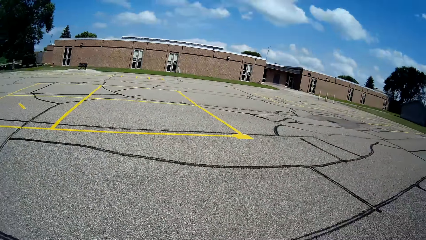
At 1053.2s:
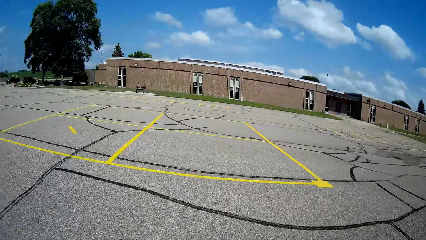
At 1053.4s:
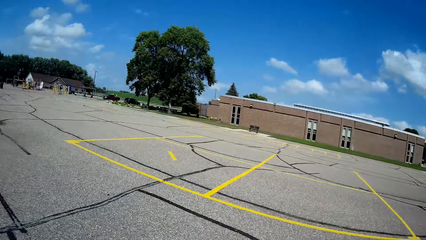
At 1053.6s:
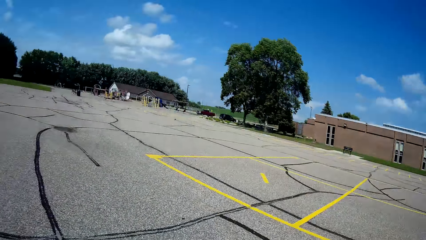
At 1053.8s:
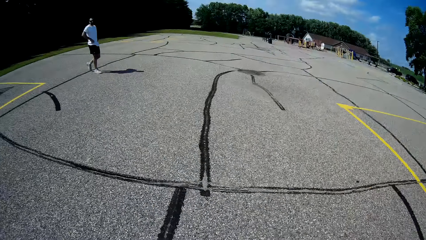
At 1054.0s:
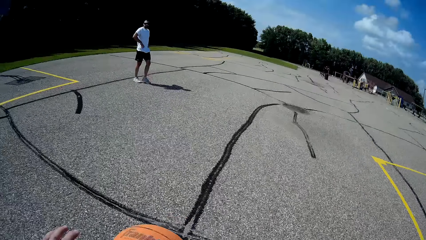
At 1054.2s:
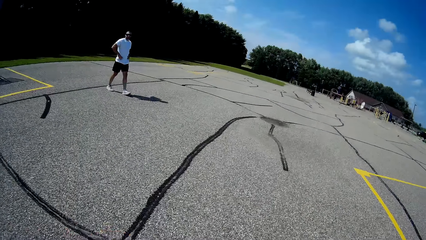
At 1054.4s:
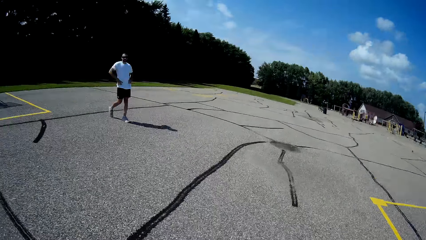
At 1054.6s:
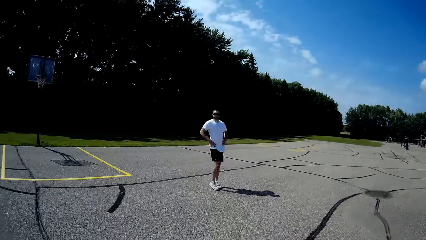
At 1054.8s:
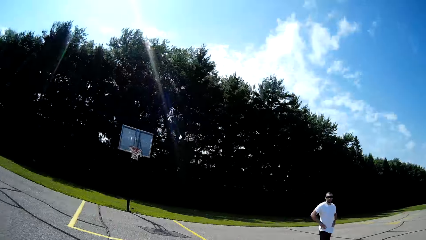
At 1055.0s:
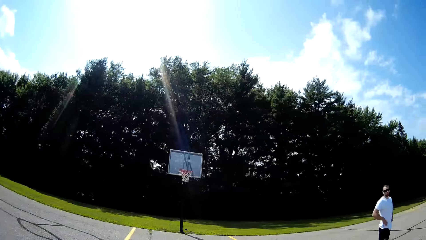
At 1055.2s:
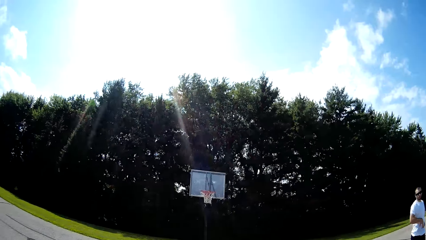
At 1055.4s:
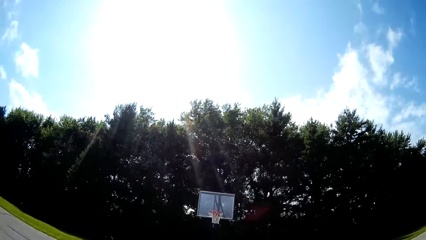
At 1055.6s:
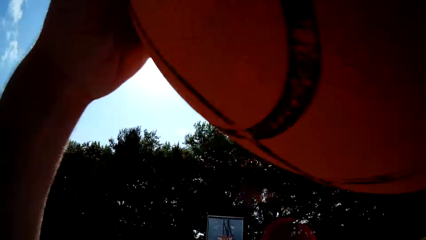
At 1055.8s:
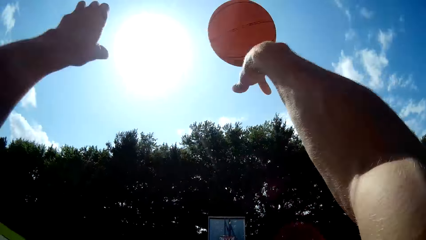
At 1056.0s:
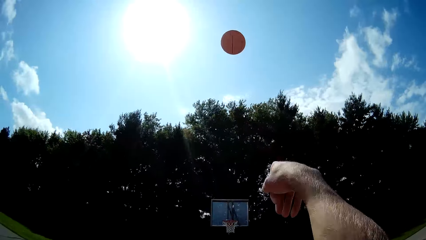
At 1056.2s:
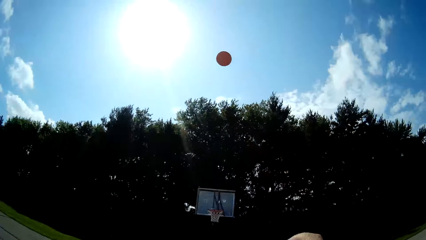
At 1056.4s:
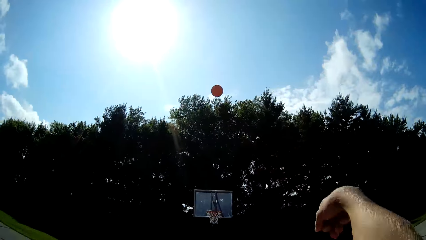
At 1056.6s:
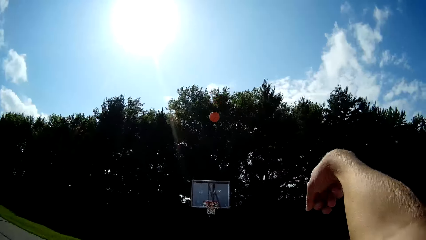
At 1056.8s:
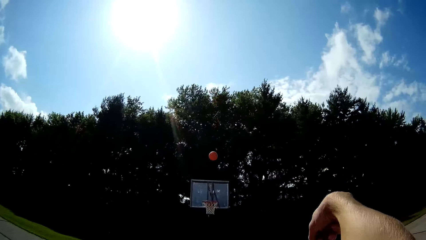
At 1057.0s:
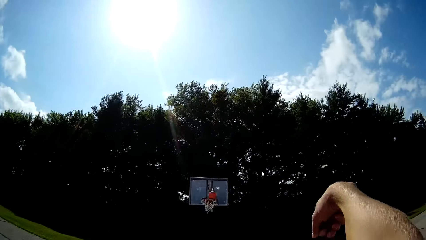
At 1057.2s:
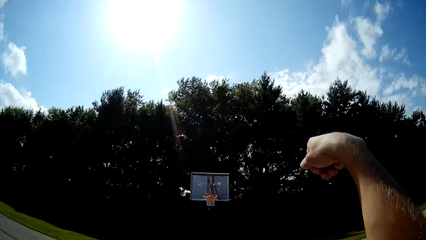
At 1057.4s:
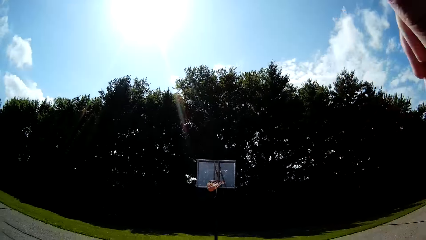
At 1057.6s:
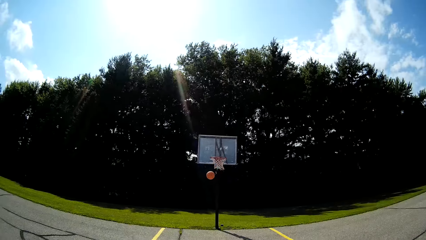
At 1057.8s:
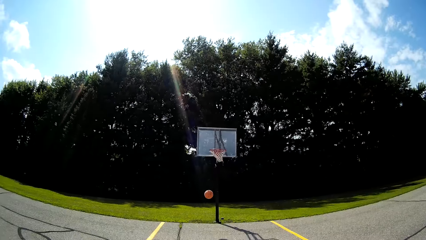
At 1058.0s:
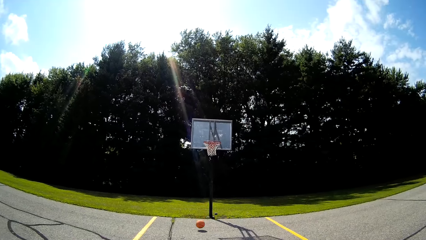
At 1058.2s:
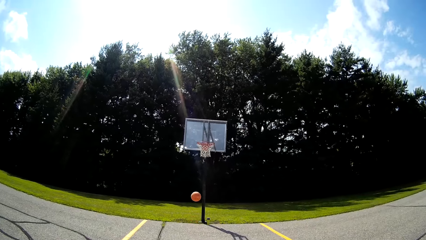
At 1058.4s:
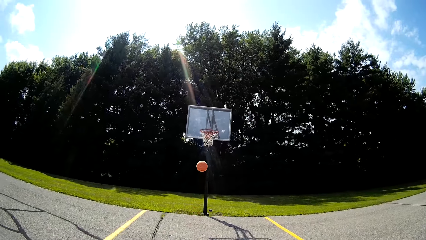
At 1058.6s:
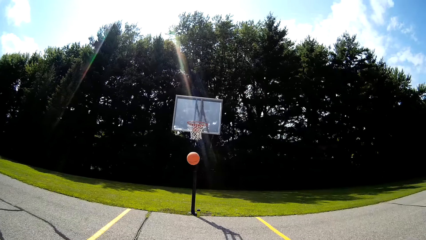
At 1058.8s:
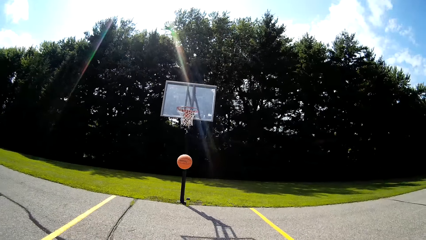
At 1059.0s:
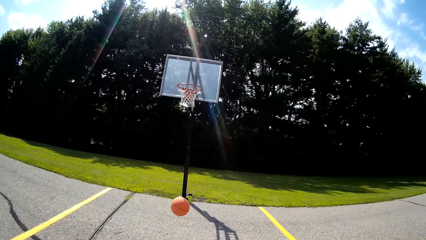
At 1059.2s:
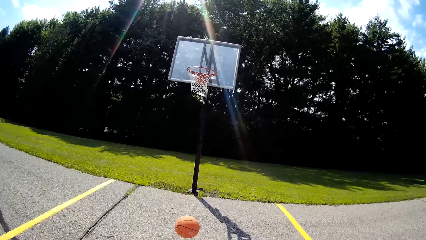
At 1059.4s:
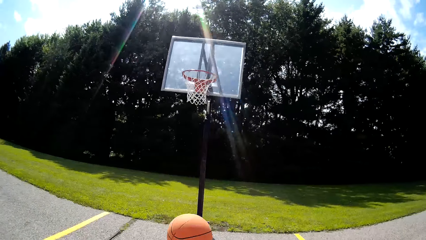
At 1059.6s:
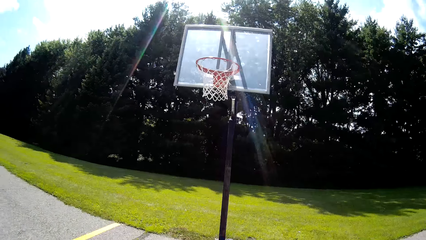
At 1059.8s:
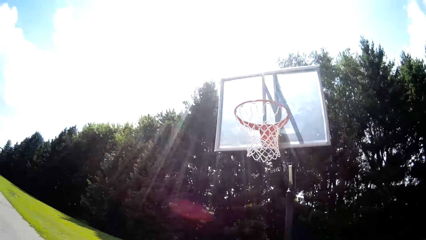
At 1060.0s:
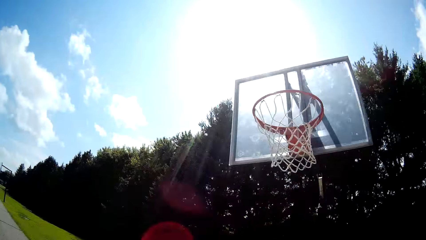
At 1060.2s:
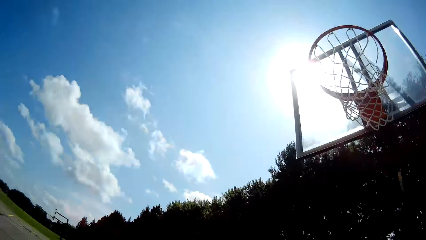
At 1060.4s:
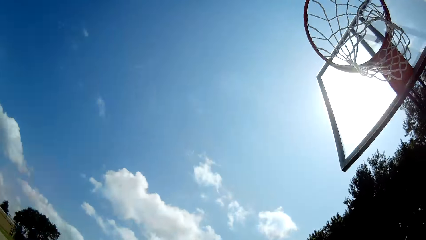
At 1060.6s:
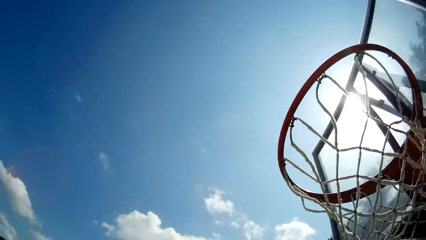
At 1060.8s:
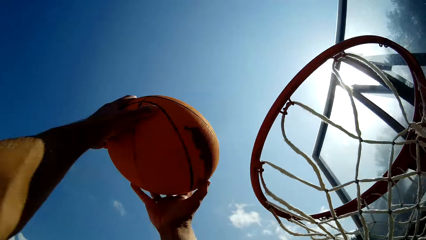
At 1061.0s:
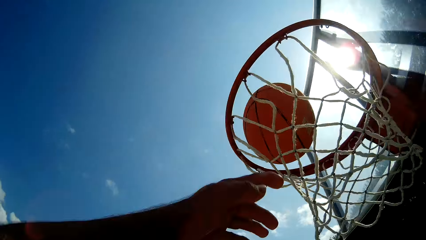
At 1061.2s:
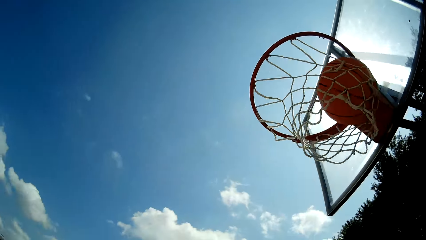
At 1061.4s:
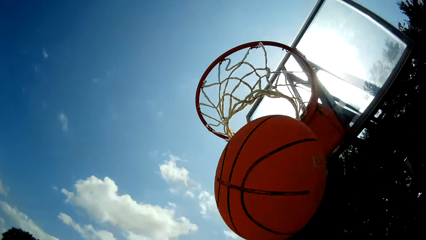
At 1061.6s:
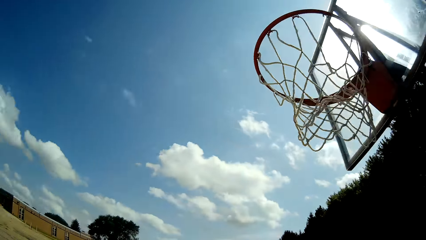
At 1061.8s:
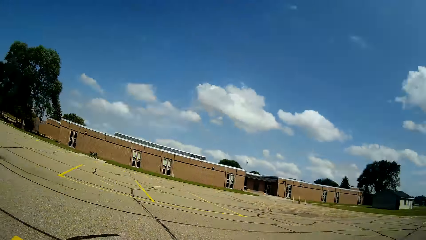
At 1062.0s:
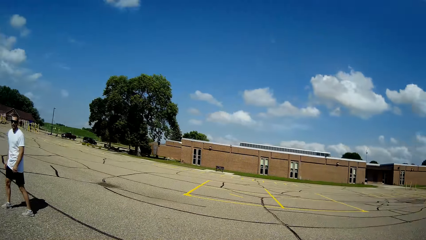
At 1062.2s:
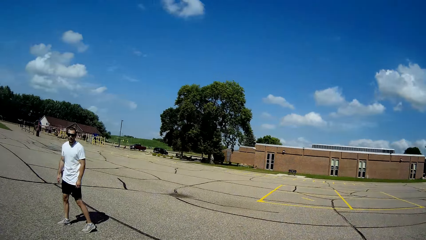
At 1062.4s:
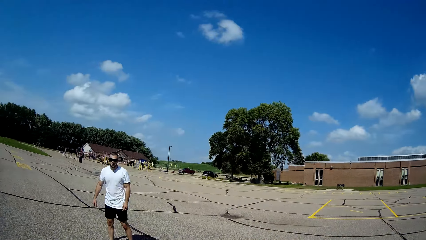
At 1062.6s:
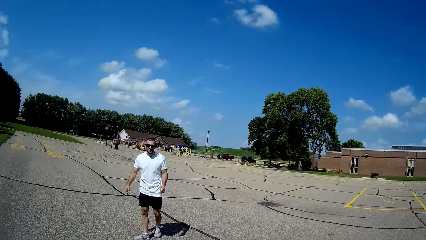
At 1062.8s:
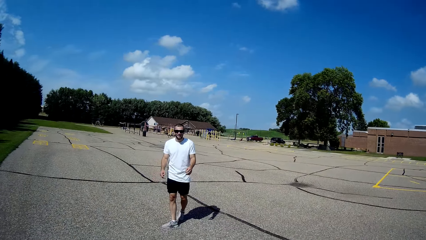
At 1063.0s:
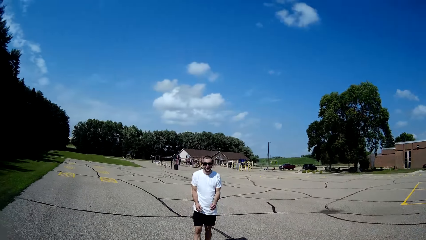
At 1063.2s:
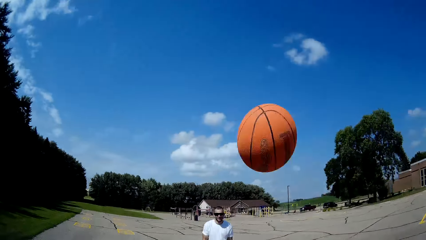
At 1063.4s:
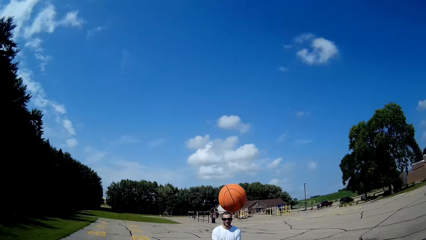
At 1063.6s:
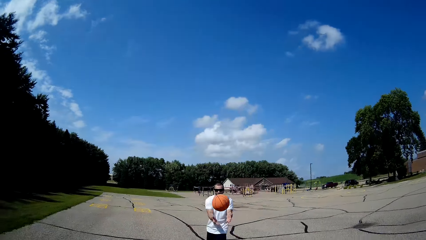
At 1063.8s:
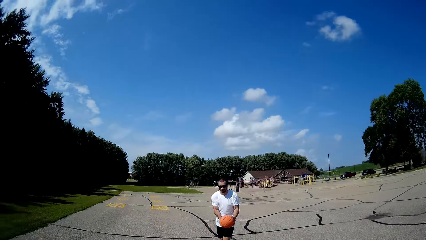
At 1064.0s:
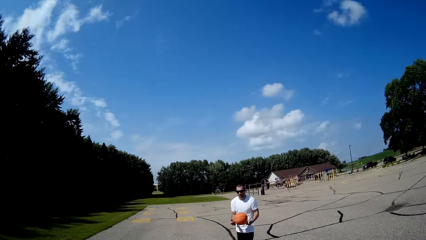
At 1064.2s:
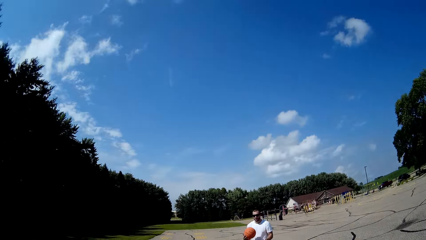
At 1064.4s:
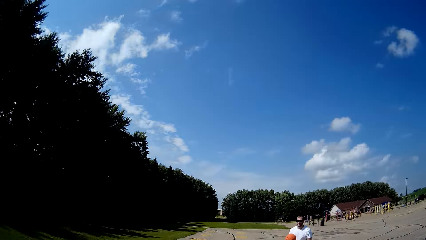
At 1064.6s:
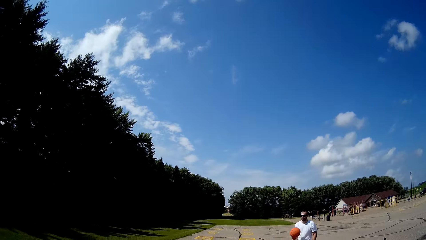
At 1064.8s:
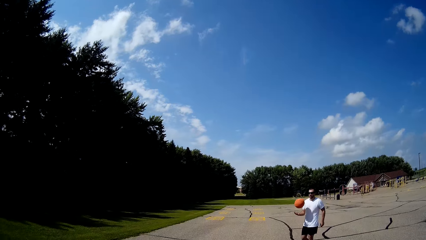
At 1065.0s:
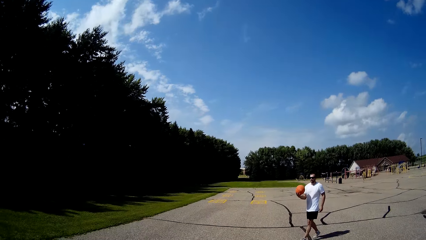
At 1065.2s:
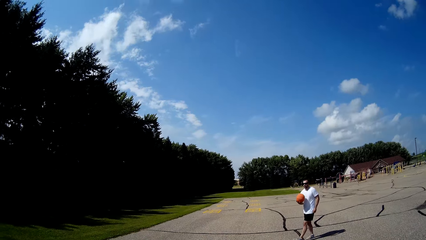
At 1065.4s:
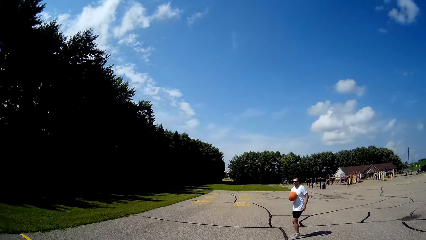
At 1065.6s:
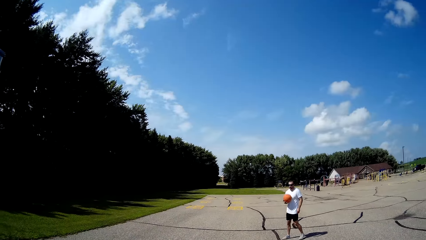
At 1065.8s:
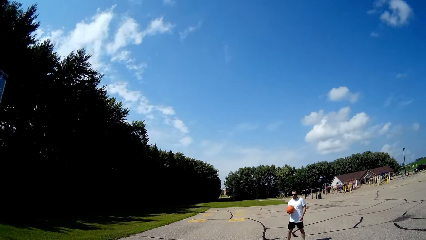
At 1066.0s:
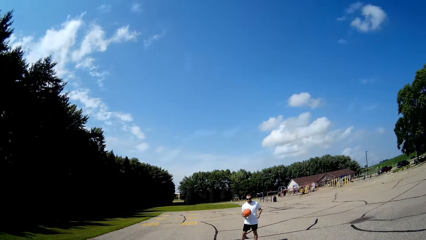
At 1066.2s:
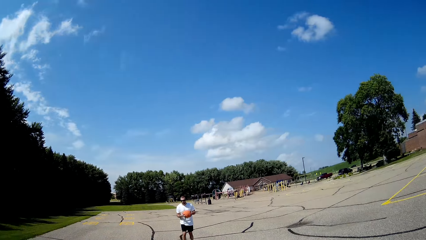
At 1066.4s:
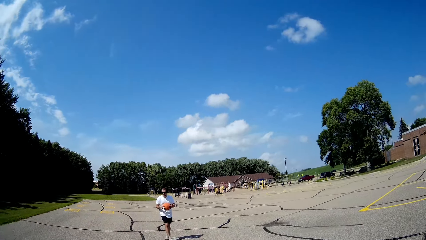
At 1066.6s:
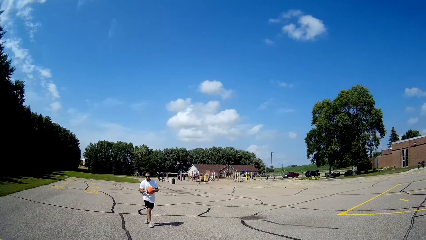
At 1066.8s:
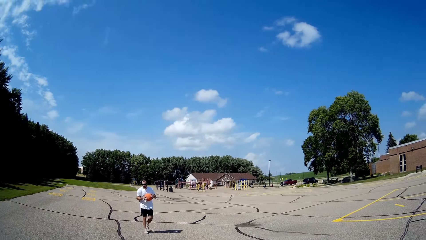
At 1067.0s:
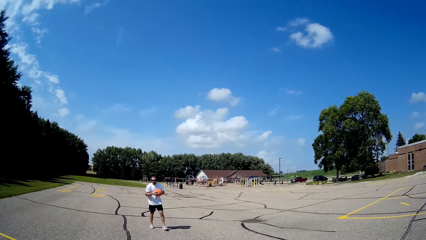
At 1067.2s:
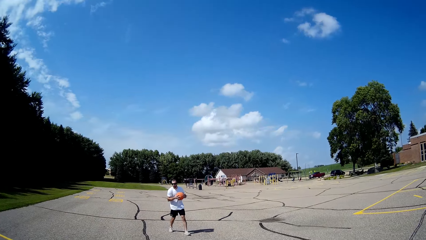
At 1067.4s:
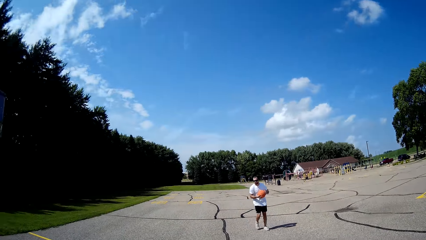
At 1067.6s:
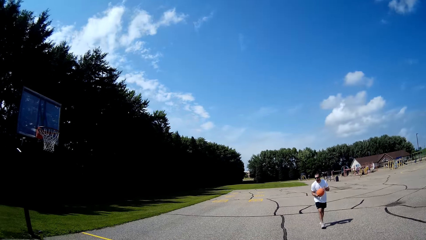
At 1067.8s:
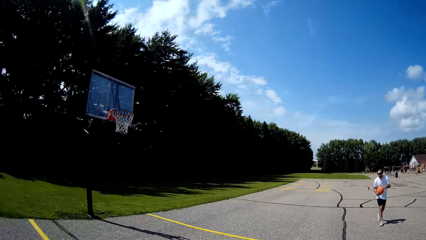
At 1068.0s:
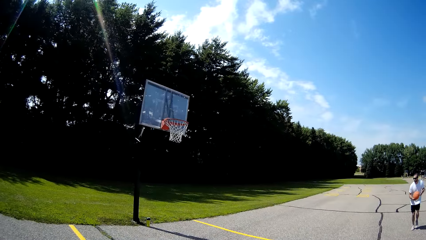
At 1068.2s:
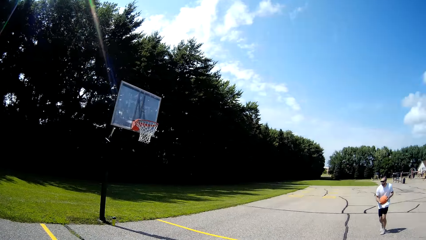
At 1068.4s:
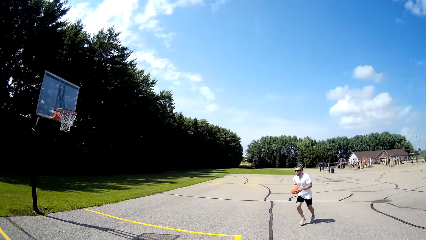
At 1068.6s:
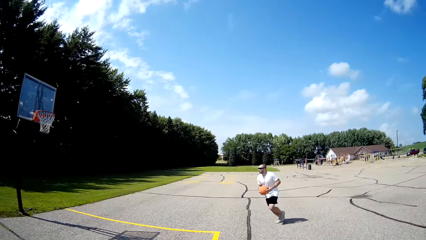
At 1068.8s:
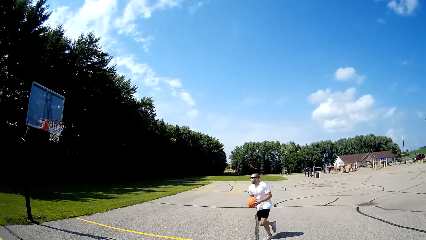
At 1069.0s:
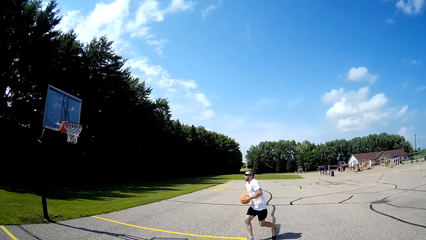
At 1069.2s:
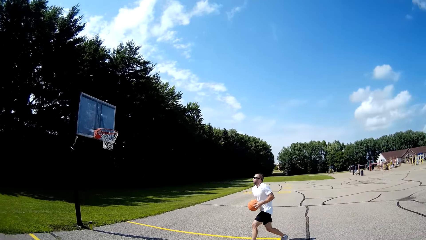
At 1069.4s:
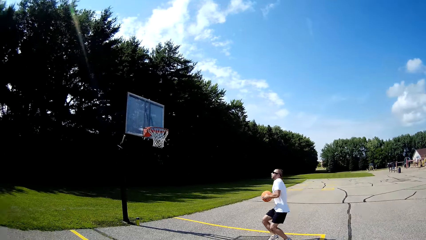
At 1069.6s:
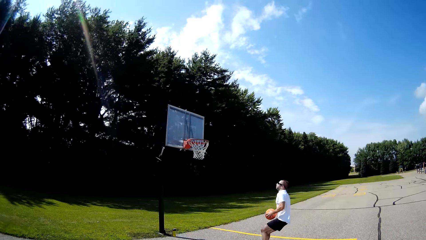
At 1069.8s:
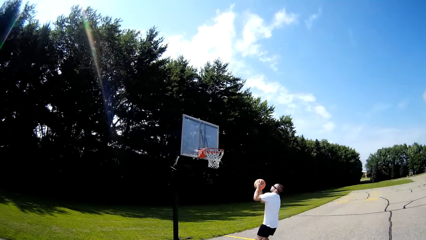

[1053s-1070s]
The camera wearer goes after the ball. They throw the basketball to the basketball ring. They catch the ball. They throw the basketball into the basketball ring. They throw the basketball to a man. The man takes the ball.
